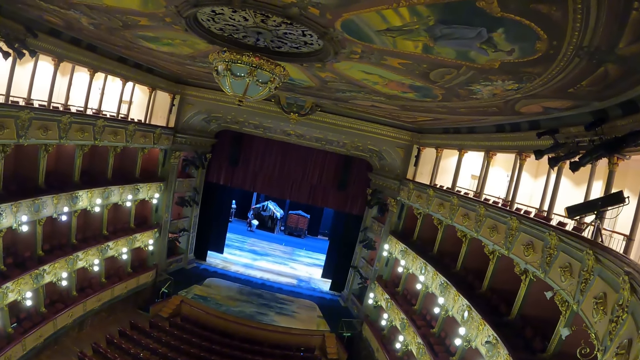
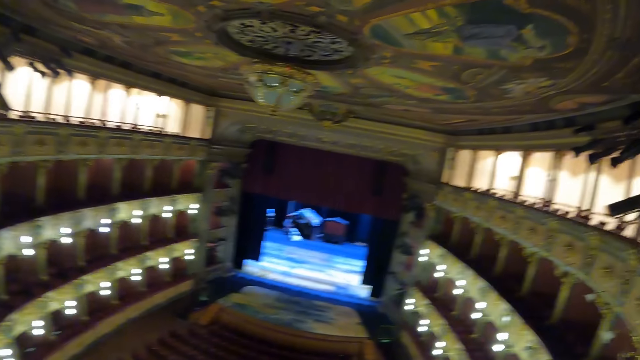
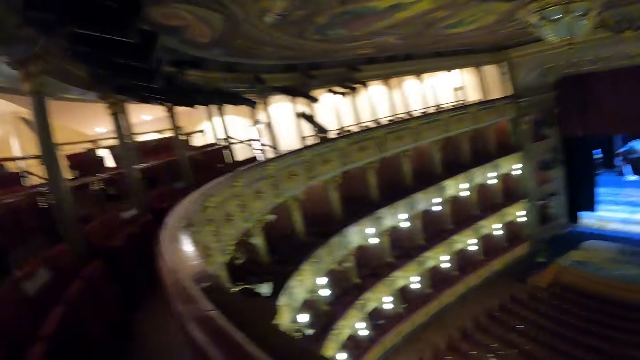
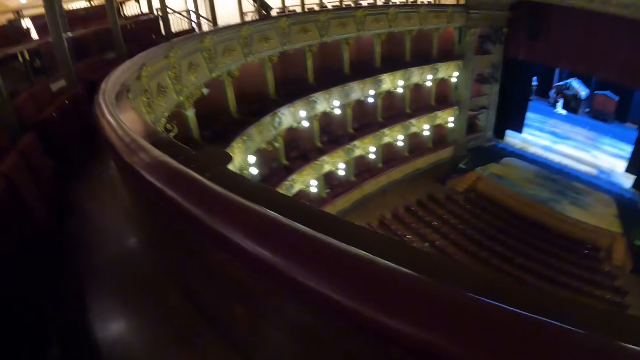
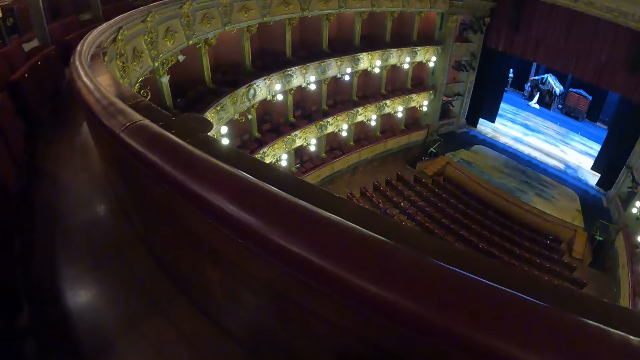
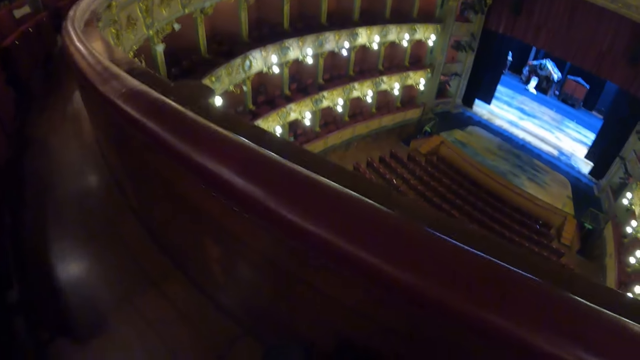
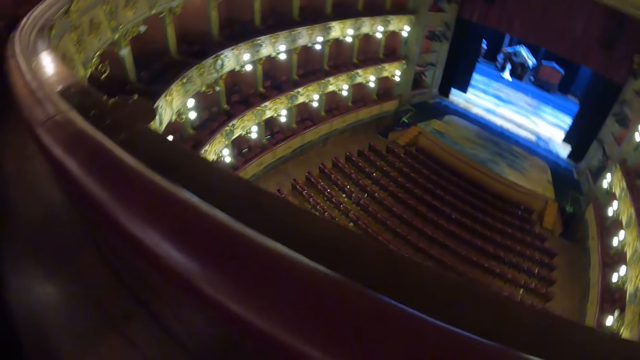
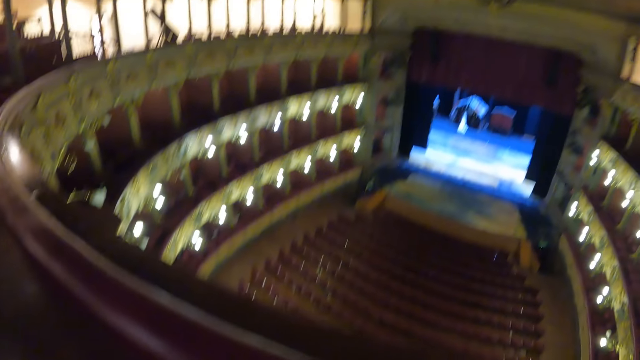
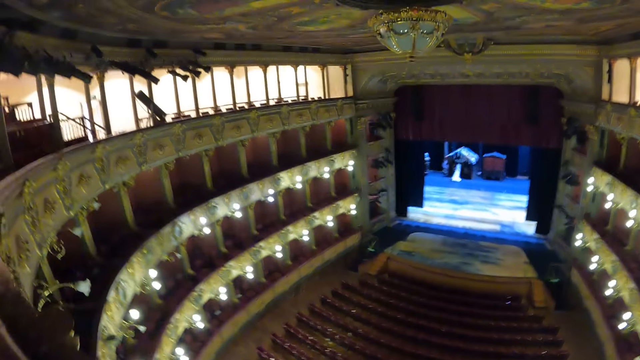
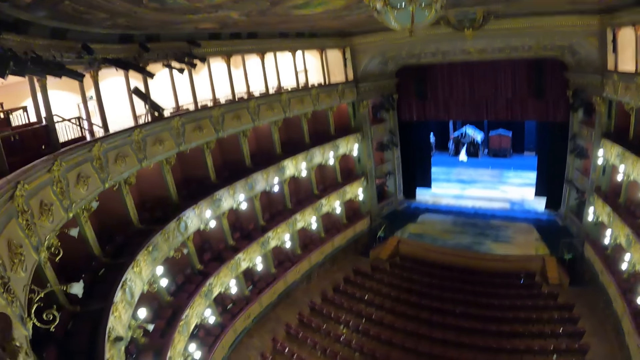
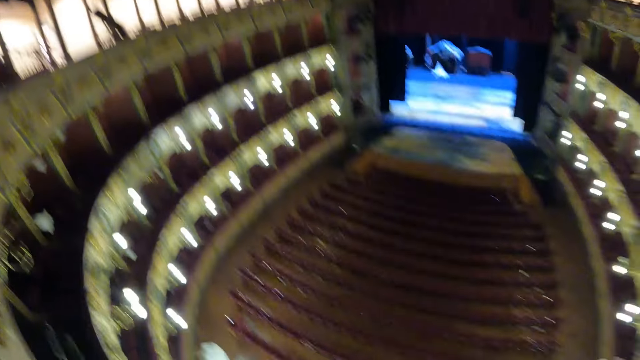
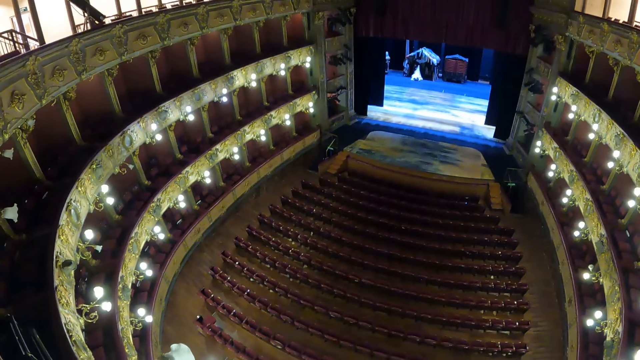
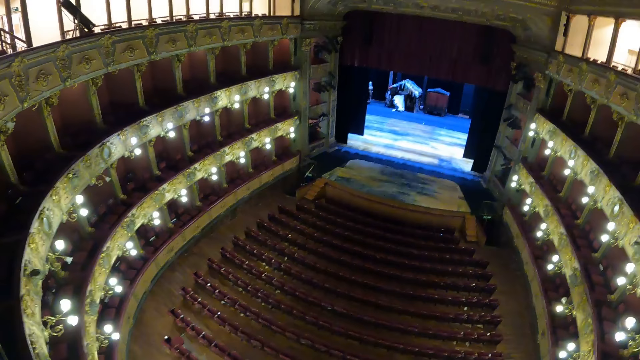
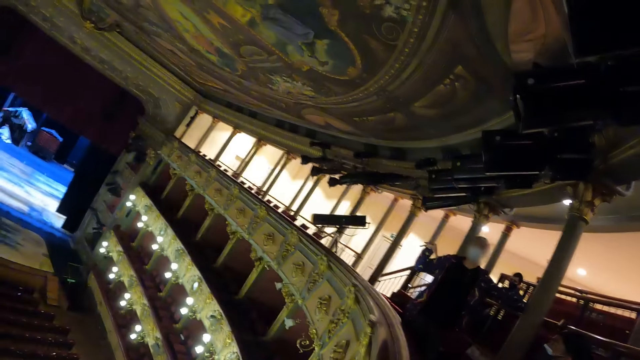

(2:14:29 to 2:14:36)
The camera wearer looks around.

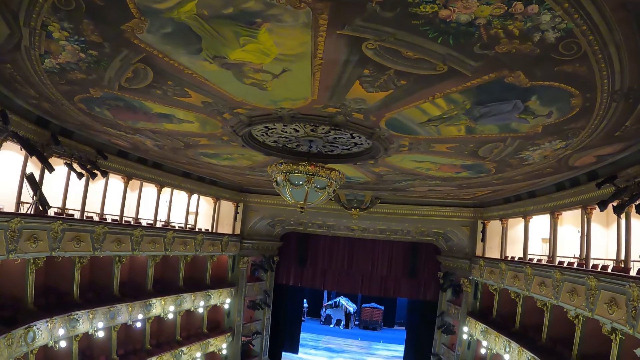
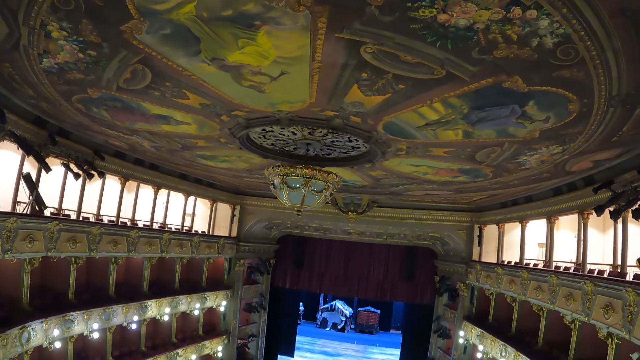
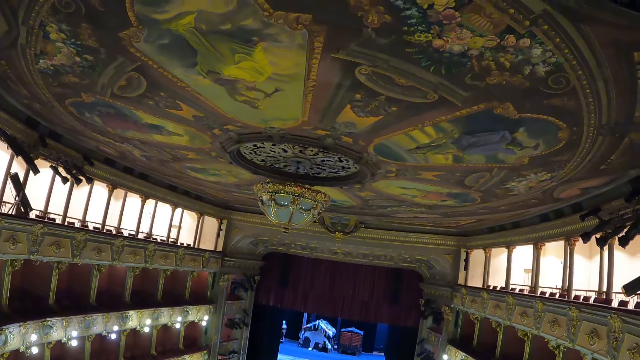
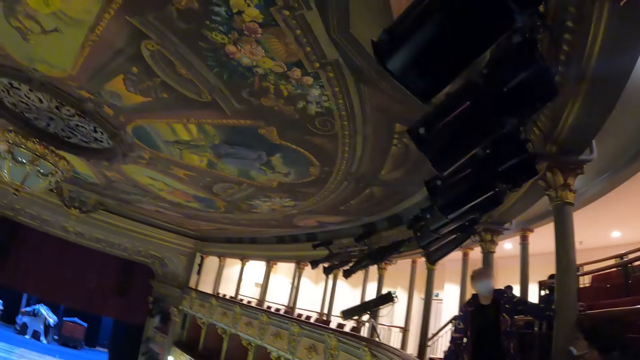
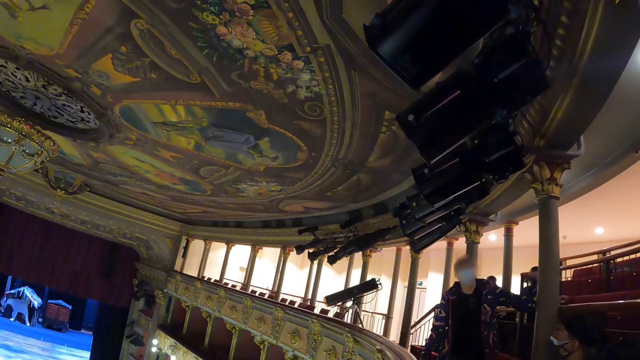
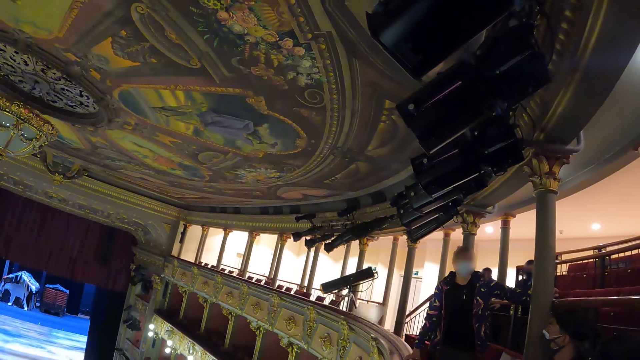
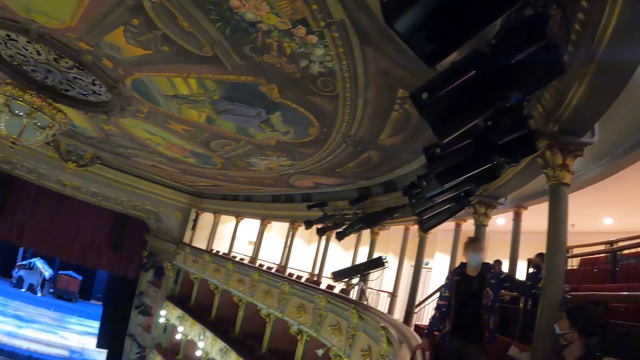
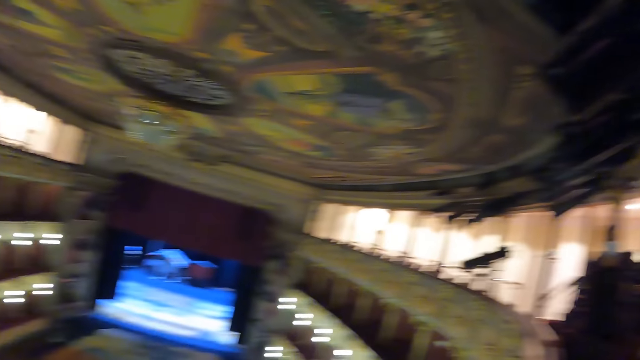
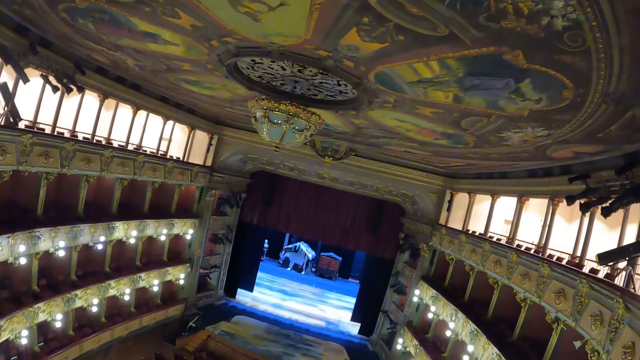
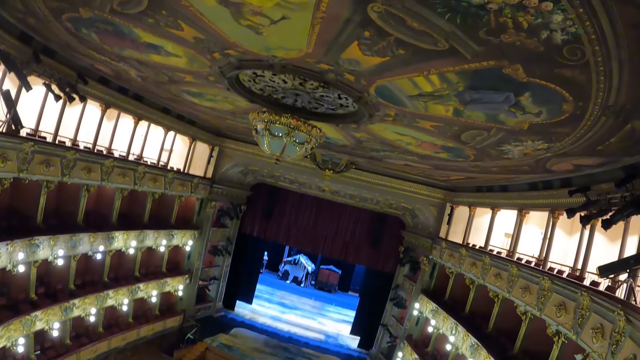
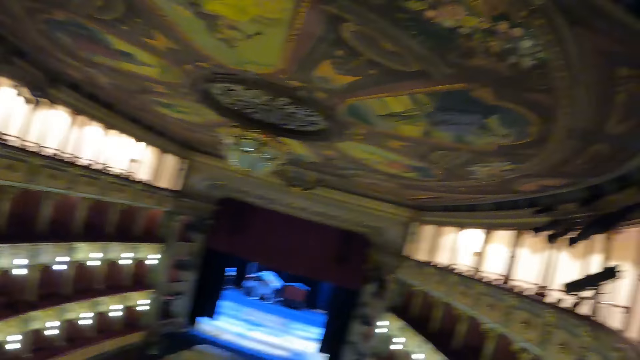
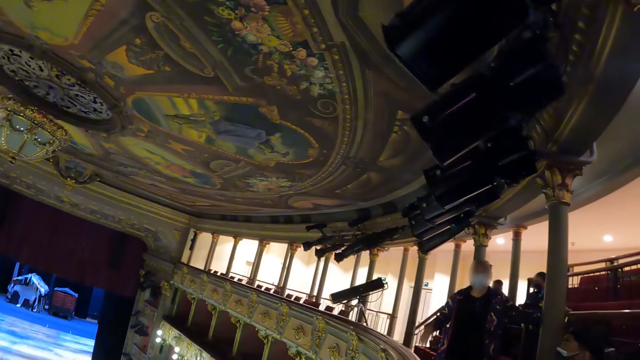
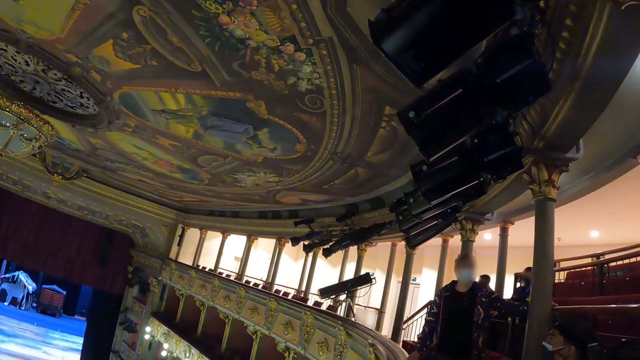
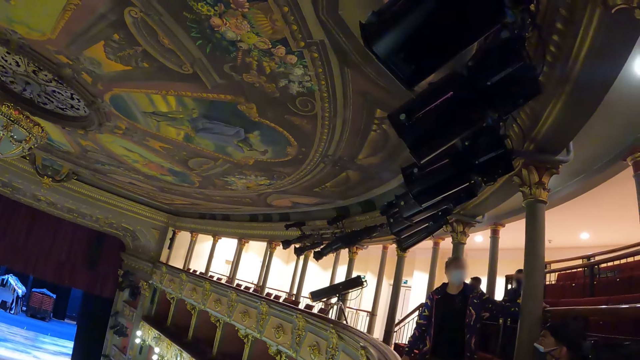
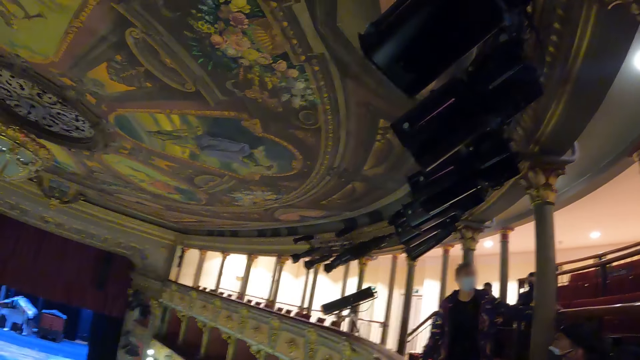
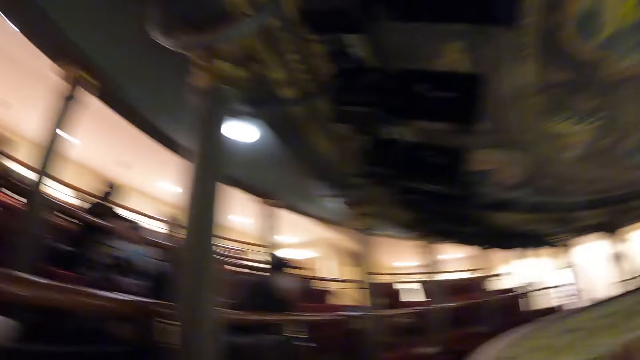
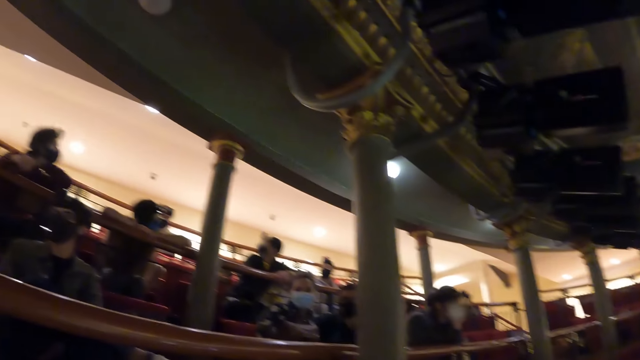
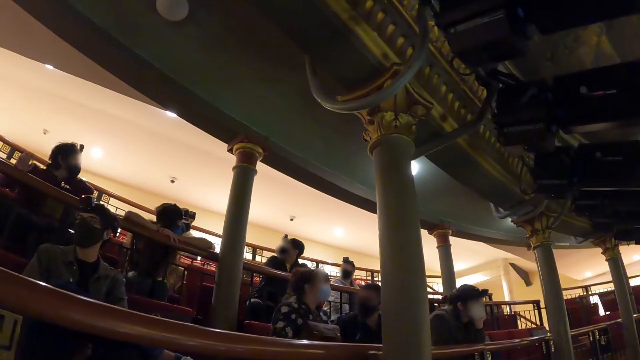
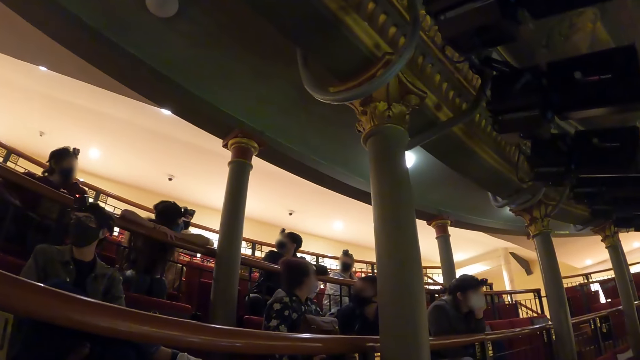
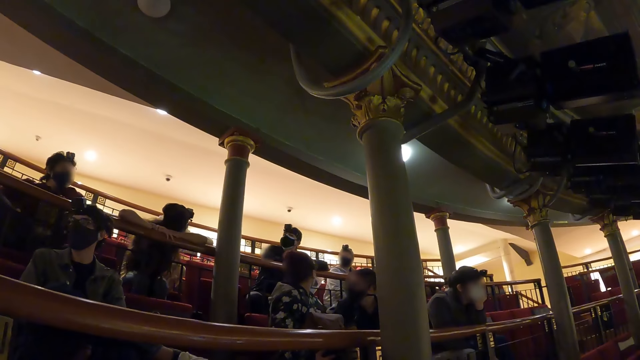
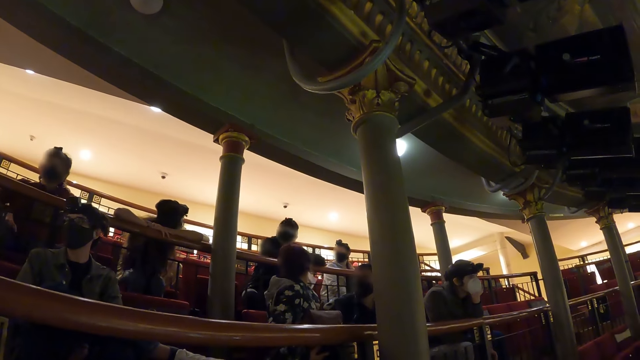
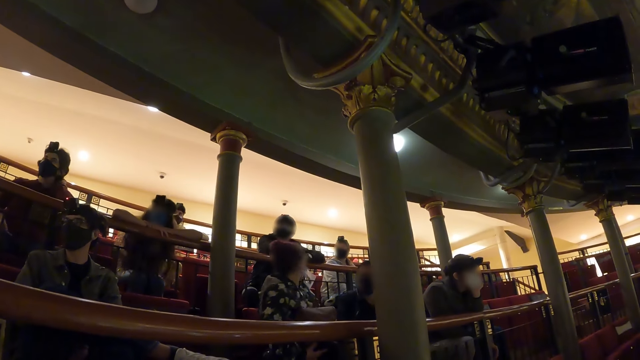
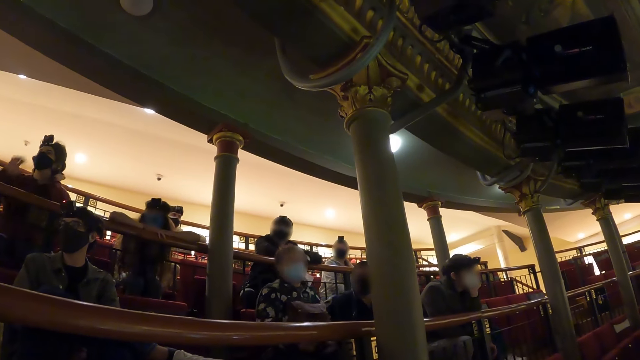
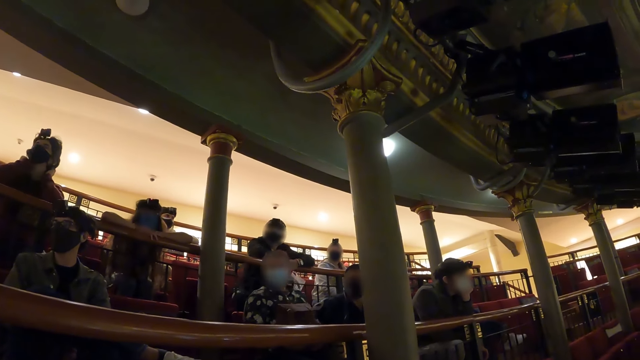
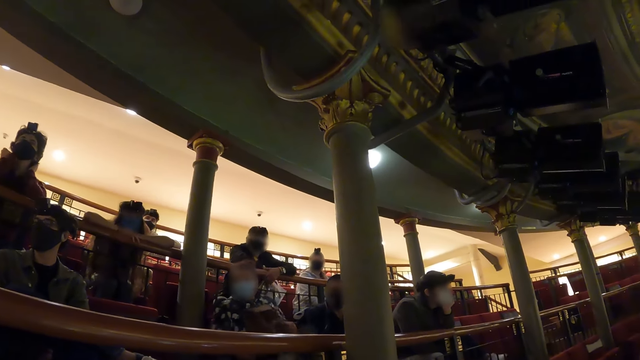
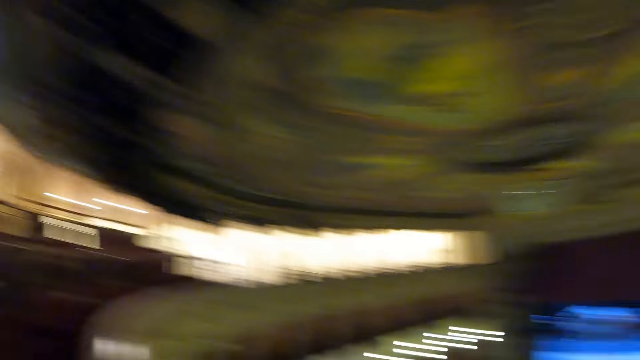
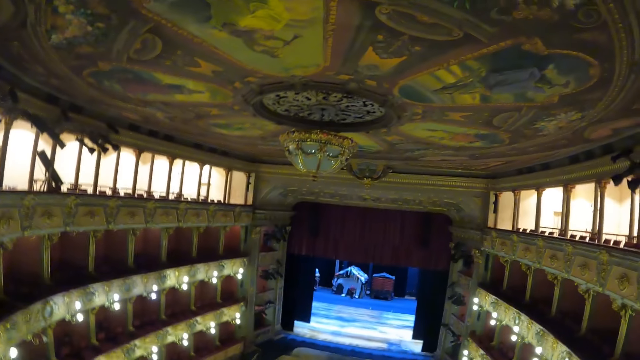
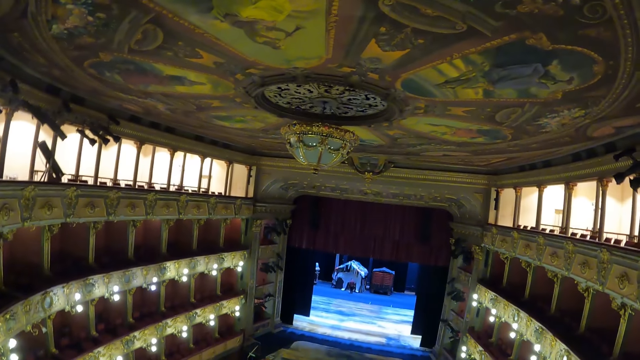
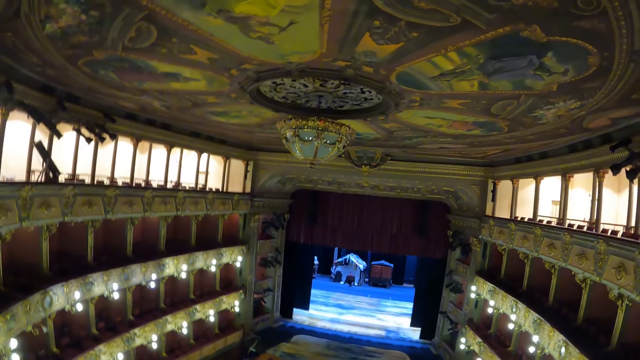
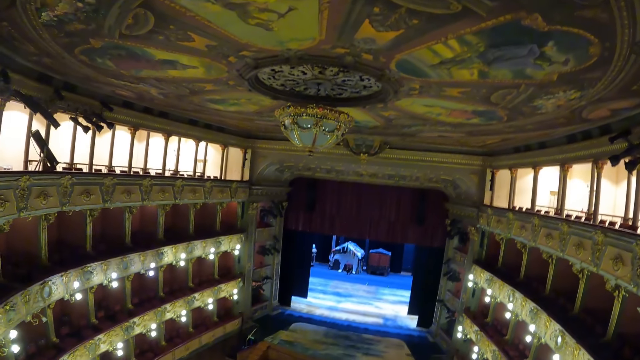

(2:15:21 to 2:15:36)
The camera wearer stares at a woman. They stare in the auditorium. They stare at the woman. They stare in the auditorium.
